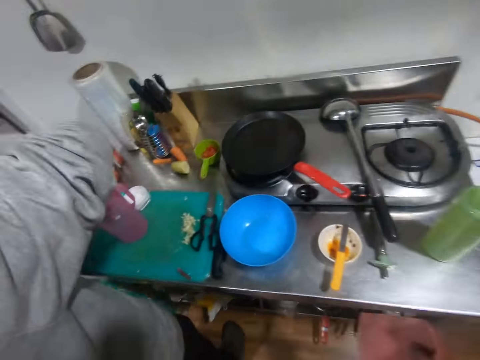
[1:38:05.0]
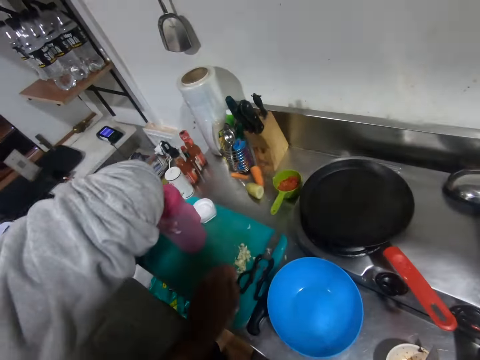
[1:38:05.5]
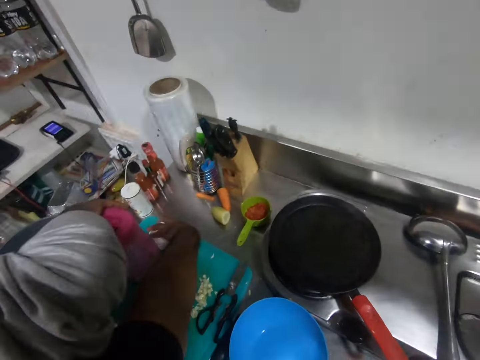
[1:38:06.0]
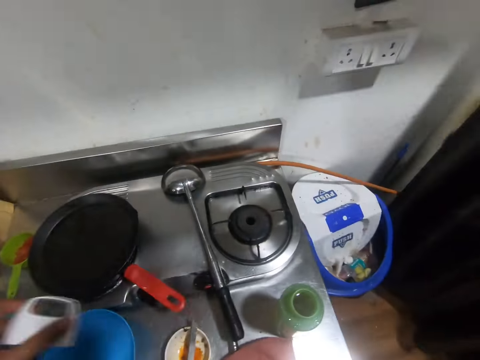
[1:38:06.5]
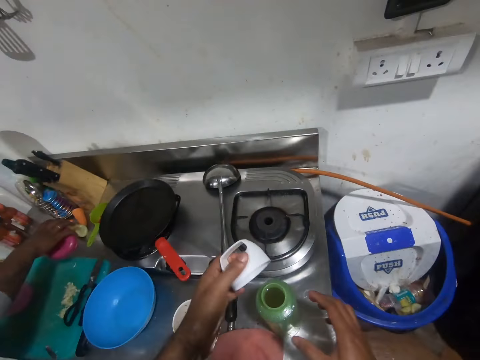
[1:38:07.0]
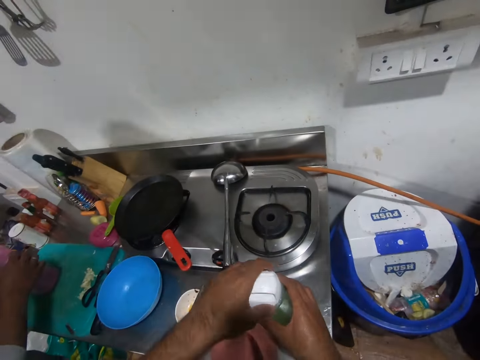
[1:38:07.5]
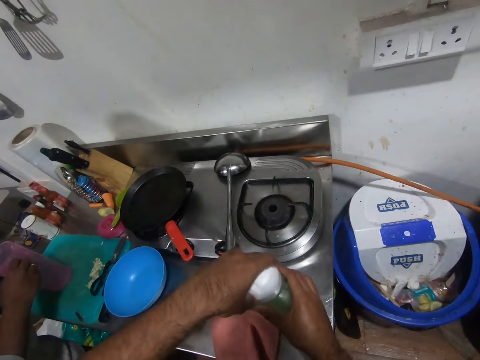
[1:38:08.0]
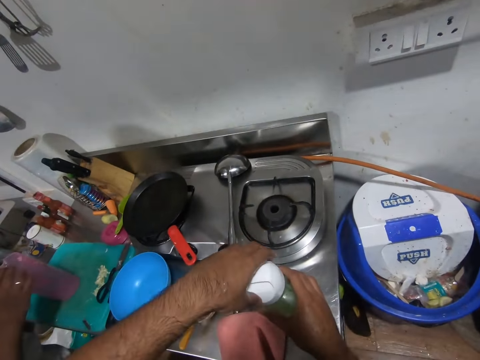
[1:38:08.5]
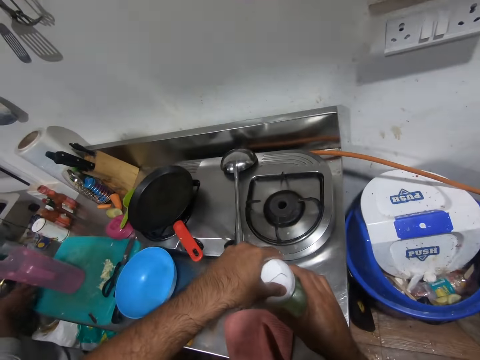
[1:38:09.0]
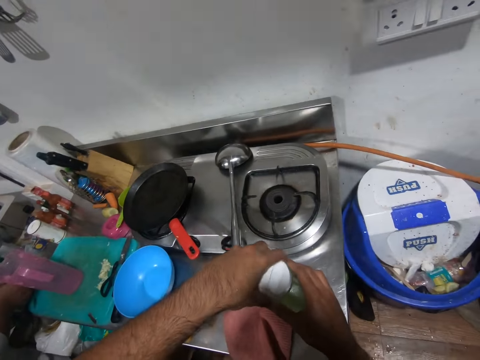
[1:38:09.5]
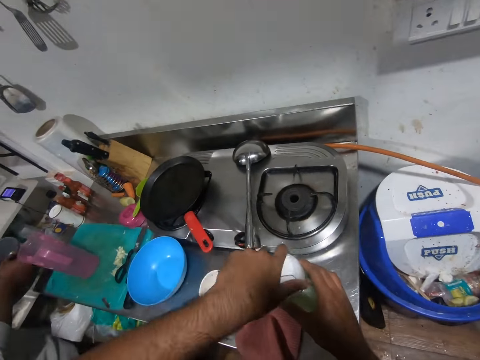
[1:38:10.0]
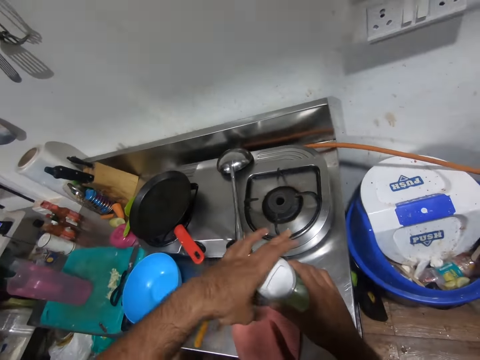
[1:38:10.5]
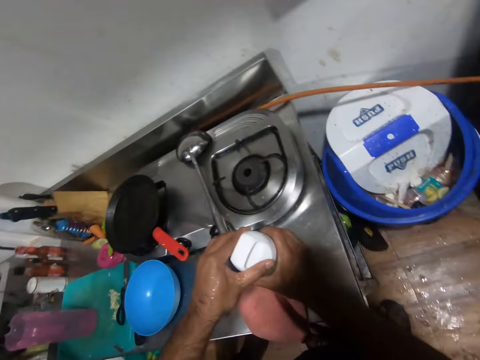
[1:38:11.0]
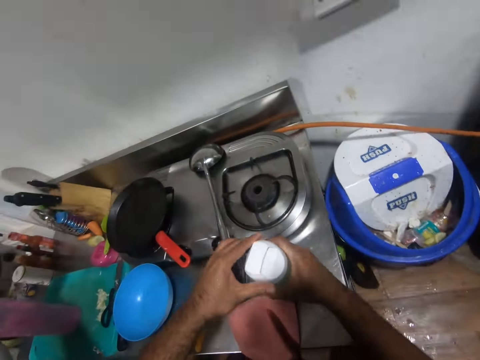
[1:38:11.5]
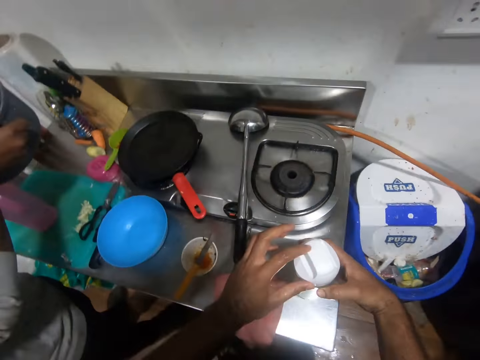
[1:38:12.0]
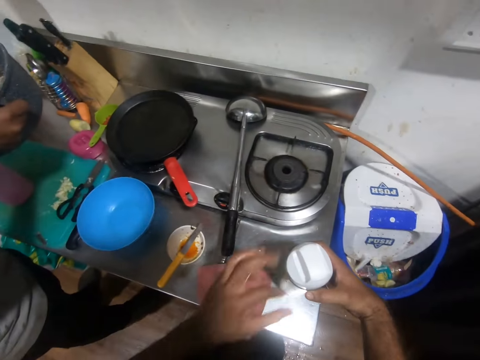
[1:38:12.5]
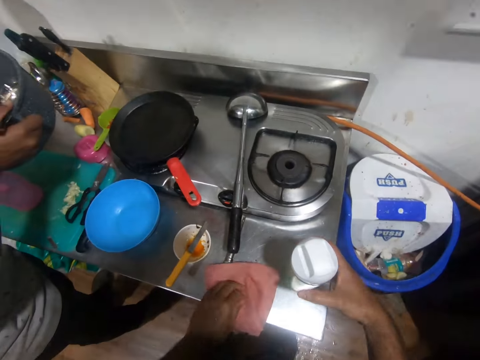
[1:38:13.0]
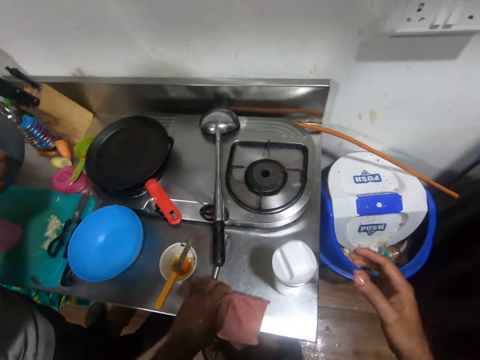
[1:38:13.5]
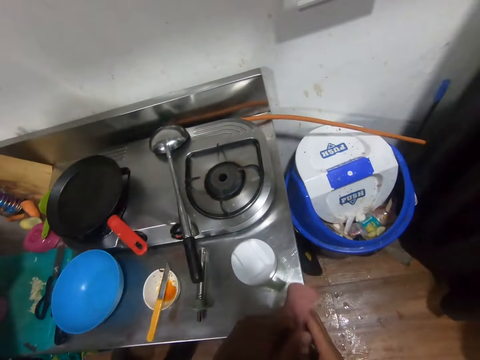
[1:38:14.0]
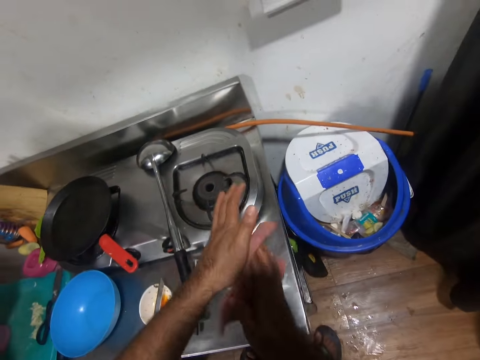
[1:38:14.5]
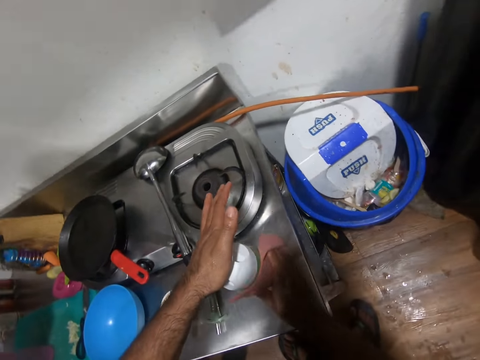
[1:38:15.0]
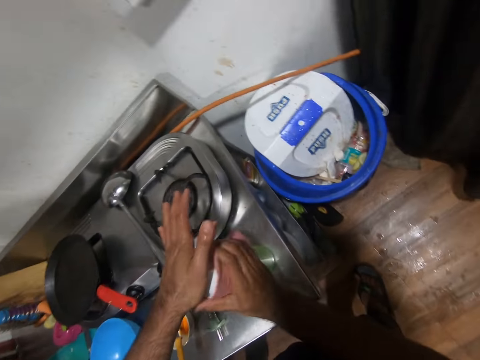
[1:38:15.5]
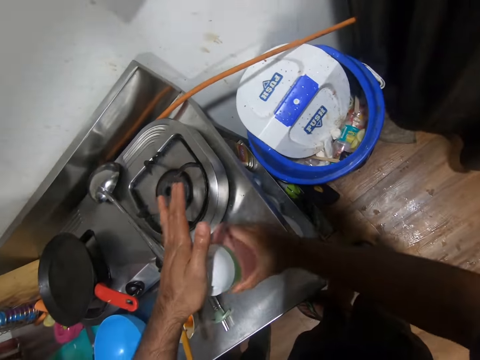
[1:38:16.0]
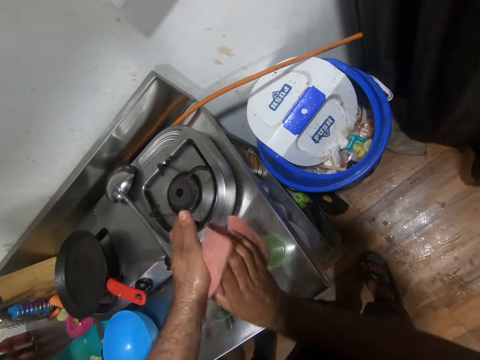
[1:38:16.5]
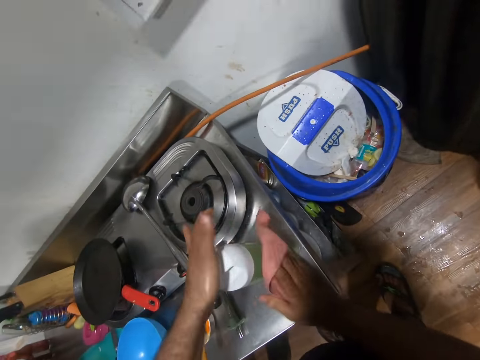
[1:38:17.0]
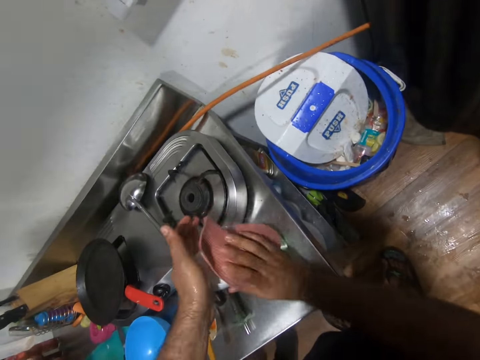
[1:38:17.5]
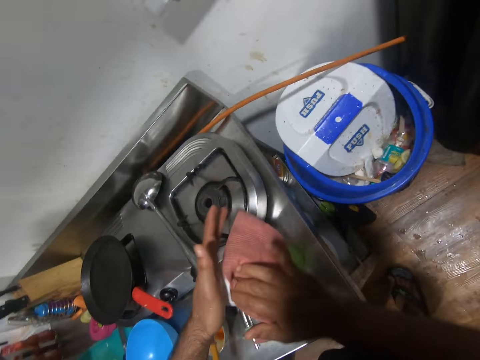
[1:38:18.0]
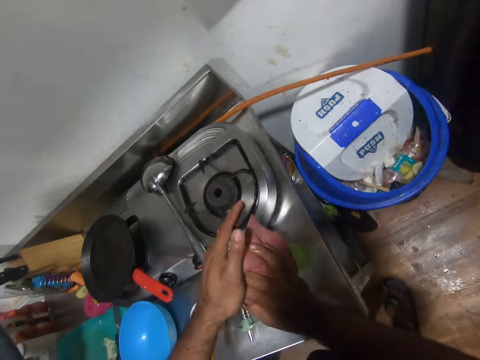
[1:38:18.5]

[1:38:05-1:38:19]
The camera wearer speaks. A man opens the small jug on the chopping board on the rack in the kitchen. The camera wearer picks up the water bottle on the chopping board. The man places the cover of the jug on the rack. The camera wearer tightens the water bottle with the water bottle cover. The man carries a pot from the top of the rack. The camera wearer speaks. They pick up the hand towel on the rack. They clean the water bottle with the hand towel.

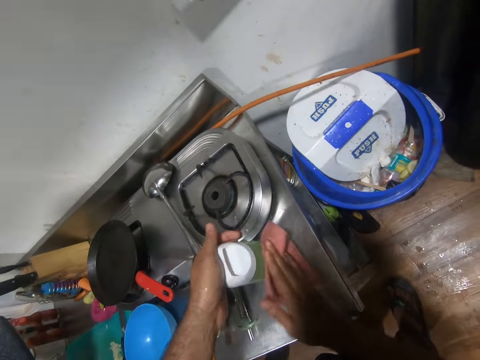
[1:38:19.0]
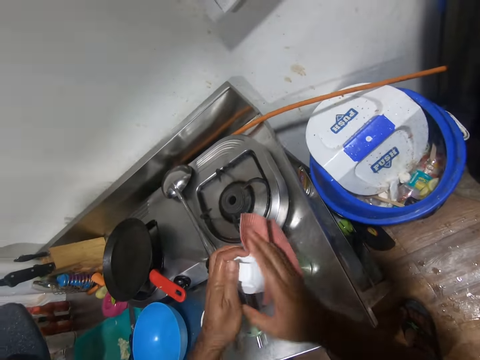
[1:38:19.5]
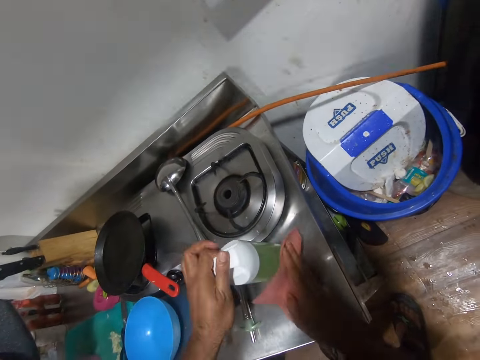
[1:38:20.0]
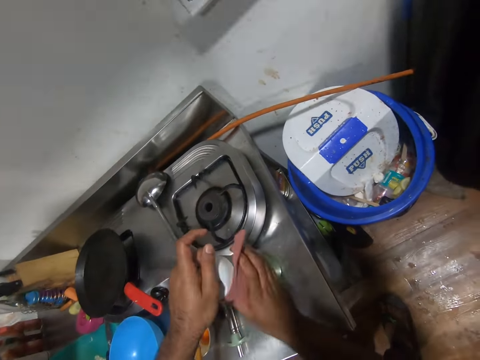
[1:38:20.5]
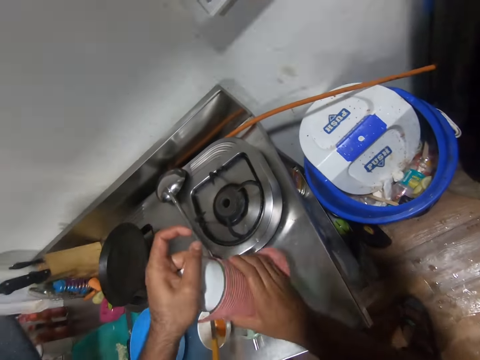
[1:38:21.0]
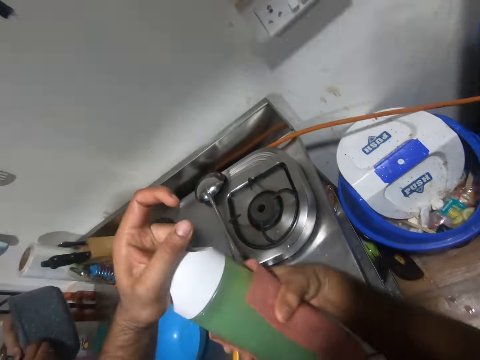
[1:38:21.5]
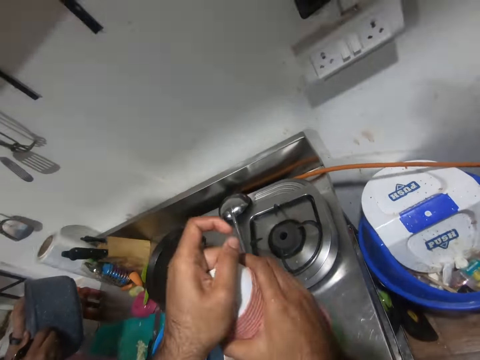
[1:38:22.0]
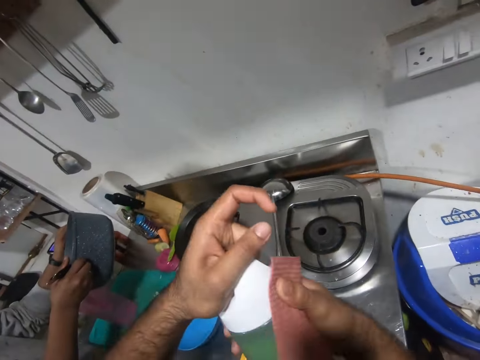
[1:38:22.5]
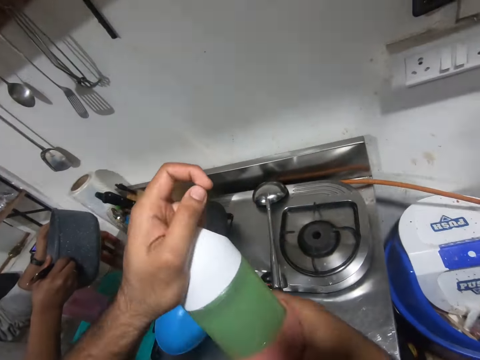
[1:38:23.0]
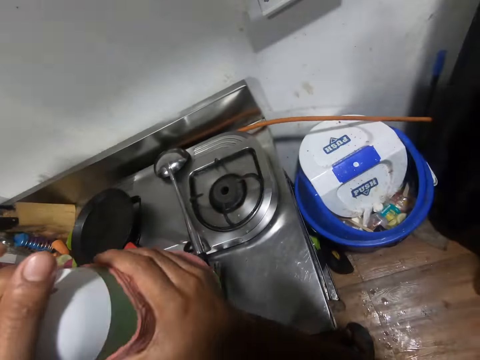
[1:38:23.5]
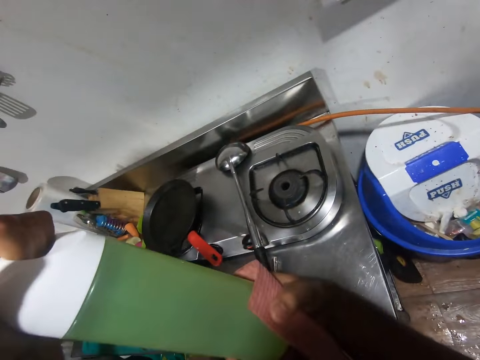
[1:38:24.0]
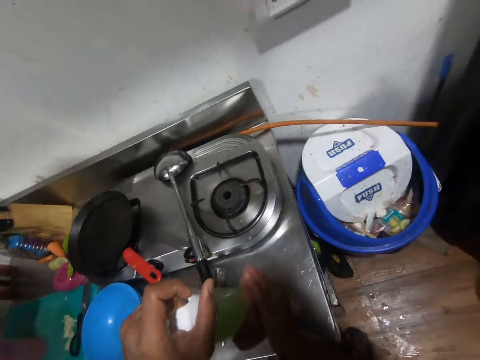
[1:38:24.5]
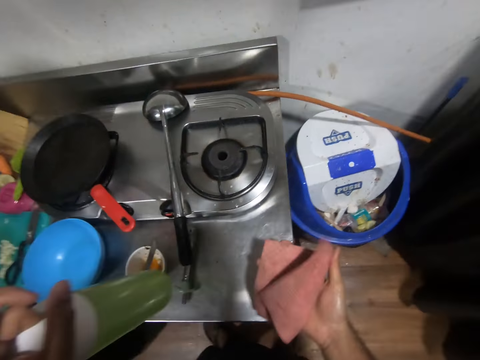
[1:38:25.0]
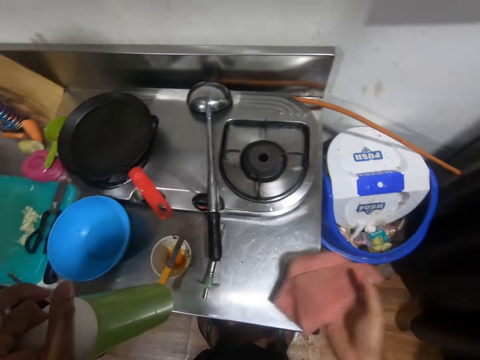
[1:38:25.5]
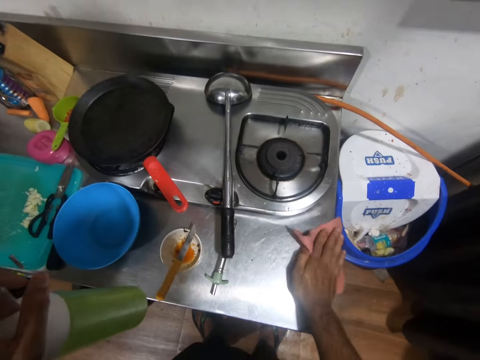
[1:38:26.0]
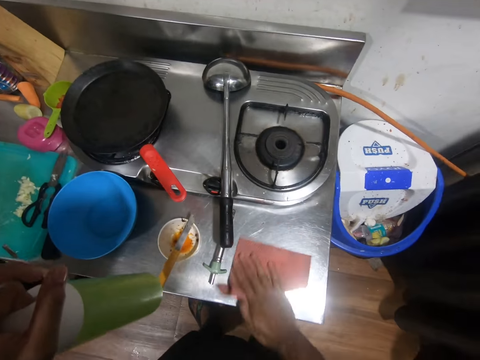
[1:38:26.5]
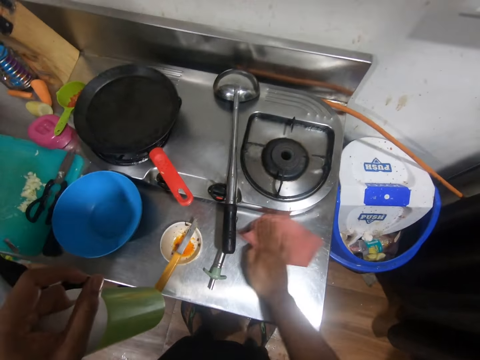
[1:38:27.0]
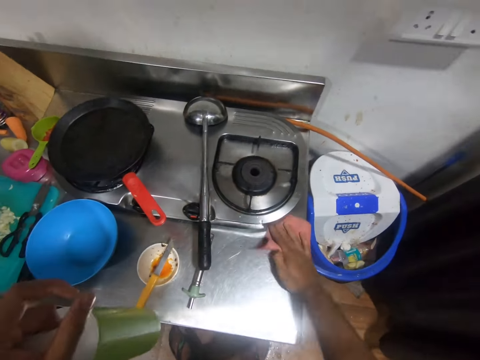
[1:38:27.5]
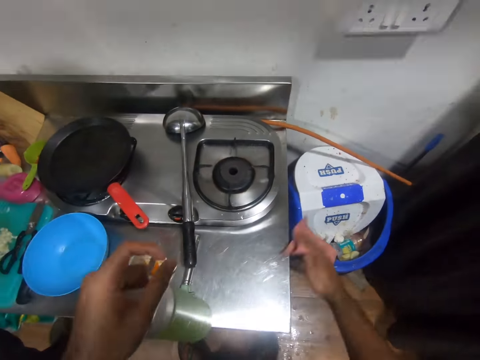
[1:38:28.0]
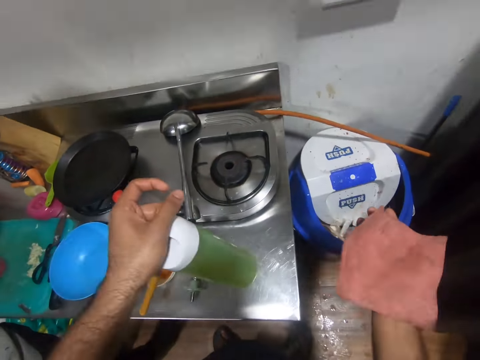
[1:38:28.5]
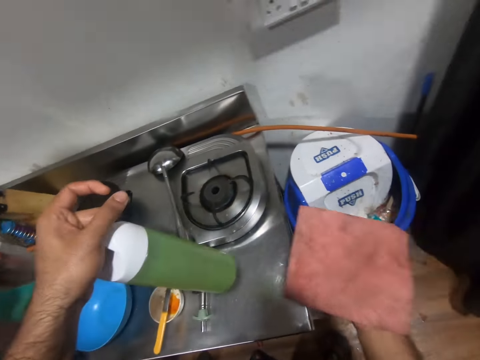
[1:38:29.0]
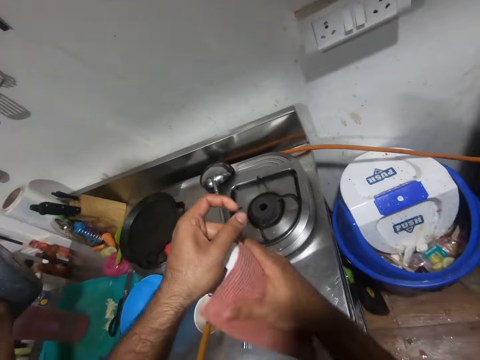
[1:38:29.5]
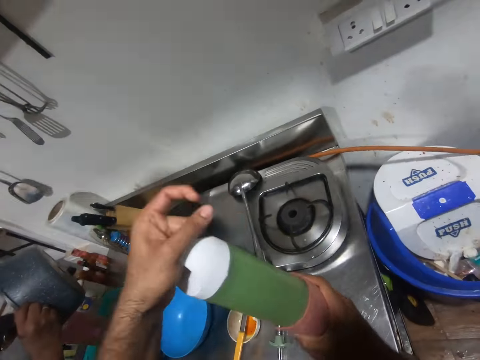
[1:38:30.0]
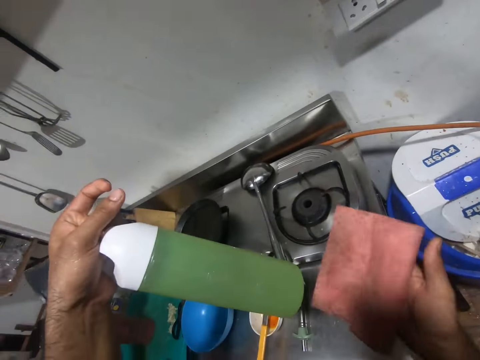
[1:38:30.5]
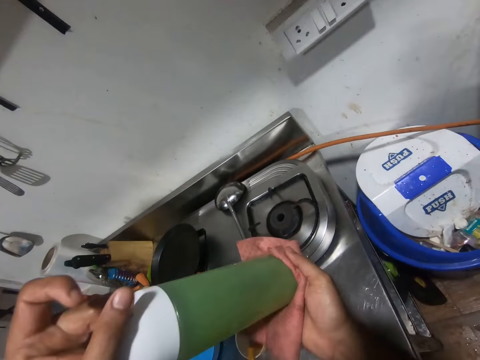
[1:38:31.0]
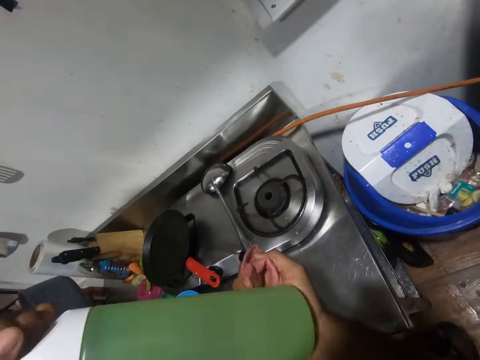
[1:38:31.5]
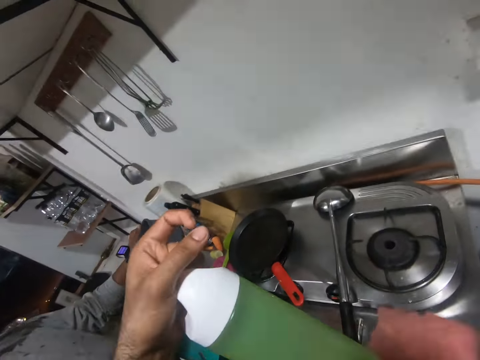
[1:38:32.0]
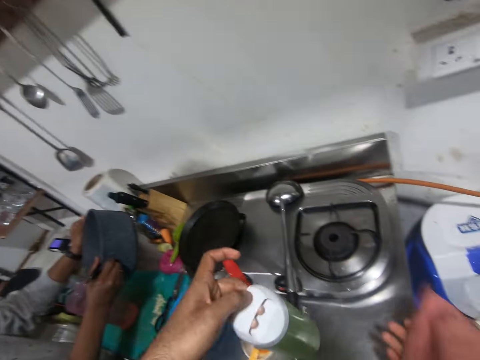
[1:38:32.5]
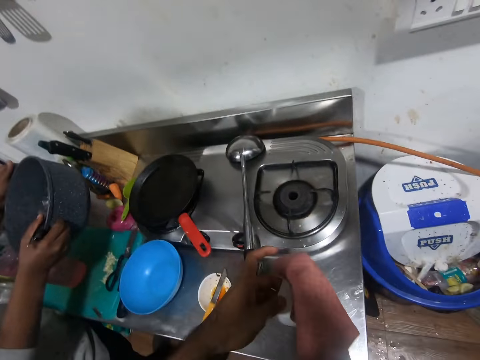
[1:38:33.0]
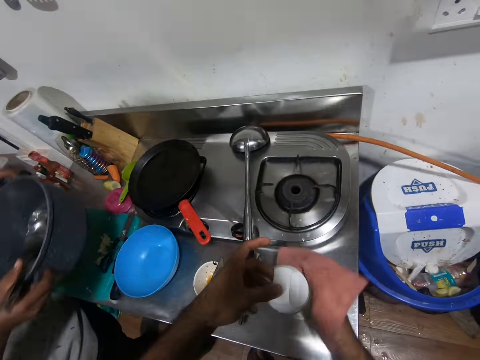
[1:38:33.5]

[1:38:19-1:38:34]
The camera wearer raises the water bottle from the rack. They speak. A man pours the water in the pot into the jug. The camera wearer wipes the bottle. They clean the edge of the rack or gas cooker stand with the towel. They speak. They wipe the bottle. They place the water bottle on the rack.
